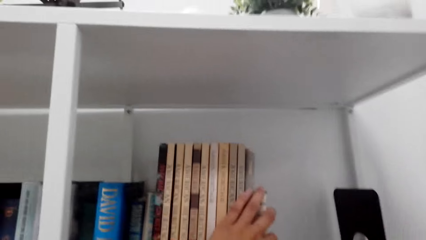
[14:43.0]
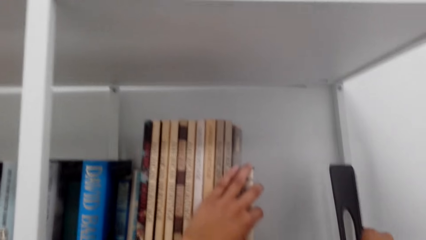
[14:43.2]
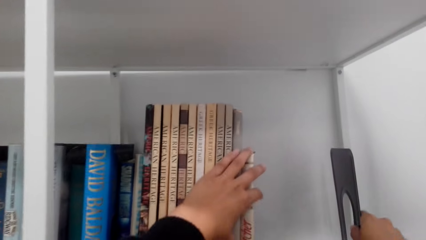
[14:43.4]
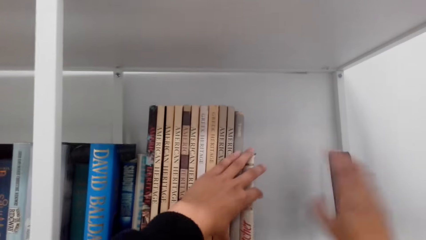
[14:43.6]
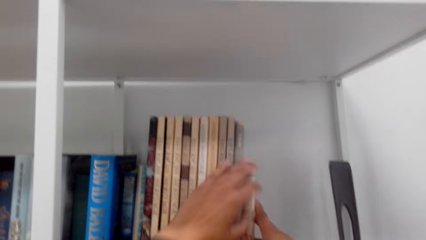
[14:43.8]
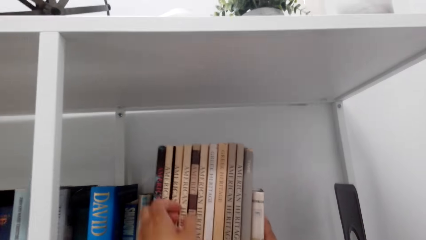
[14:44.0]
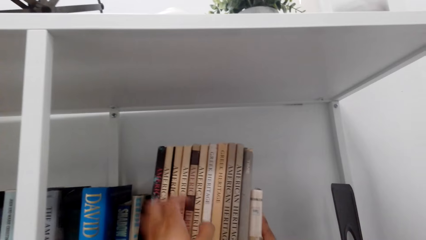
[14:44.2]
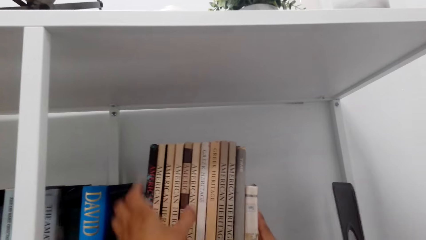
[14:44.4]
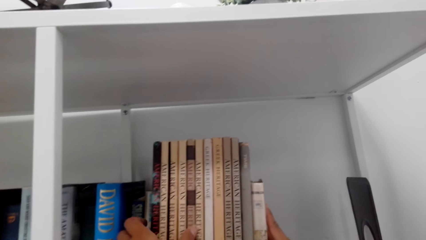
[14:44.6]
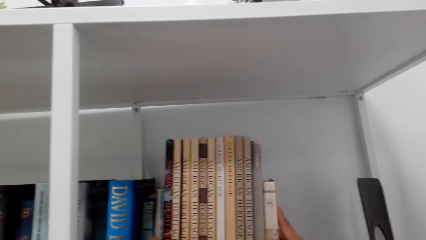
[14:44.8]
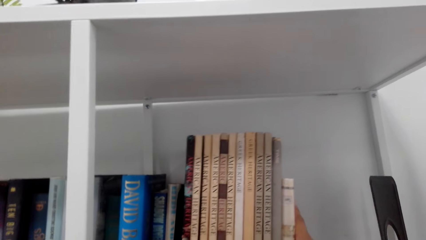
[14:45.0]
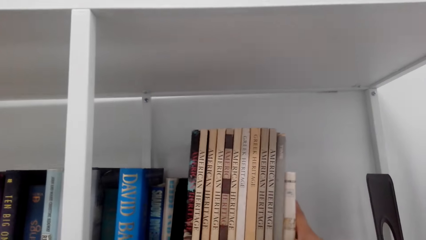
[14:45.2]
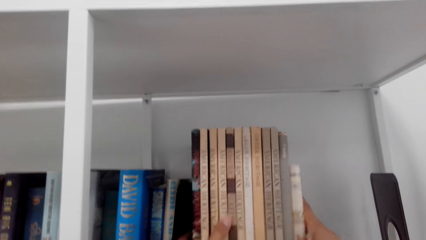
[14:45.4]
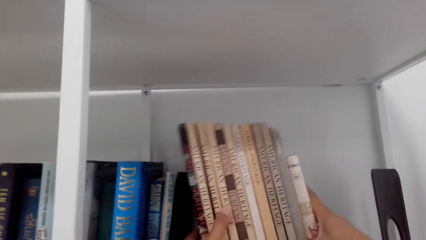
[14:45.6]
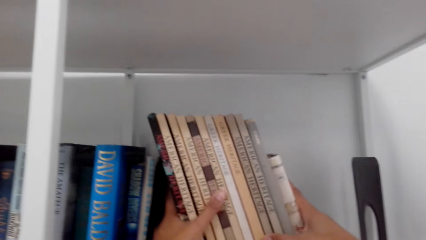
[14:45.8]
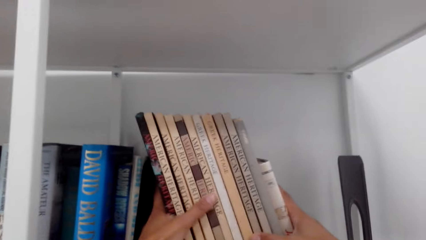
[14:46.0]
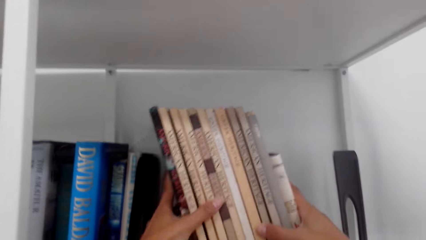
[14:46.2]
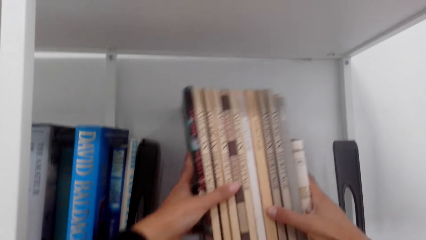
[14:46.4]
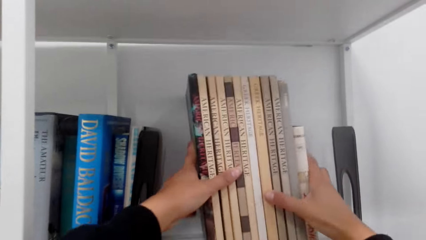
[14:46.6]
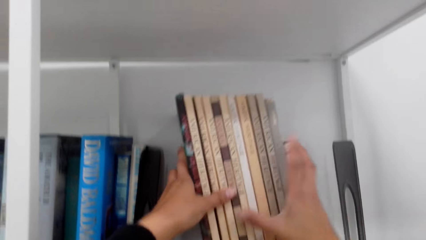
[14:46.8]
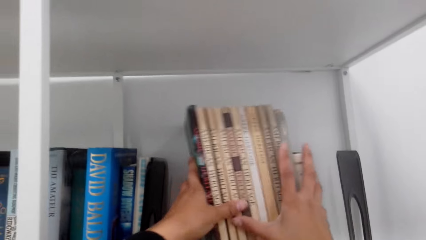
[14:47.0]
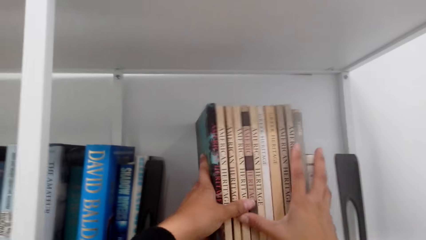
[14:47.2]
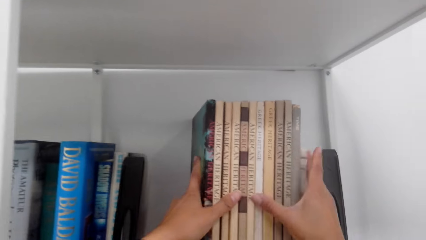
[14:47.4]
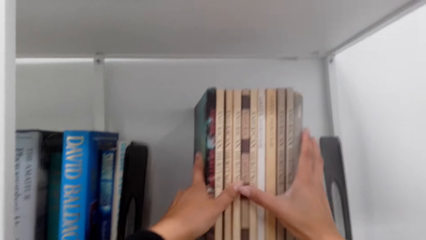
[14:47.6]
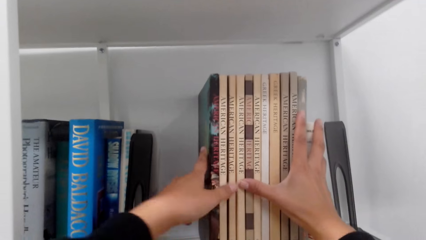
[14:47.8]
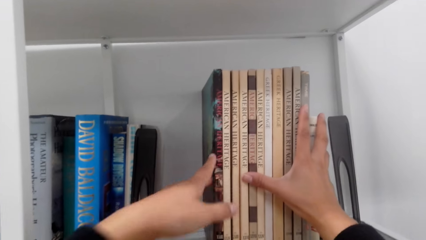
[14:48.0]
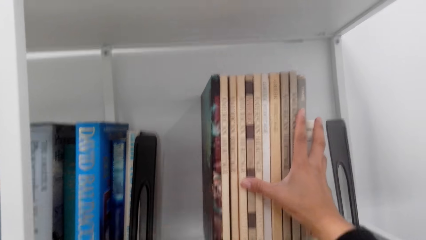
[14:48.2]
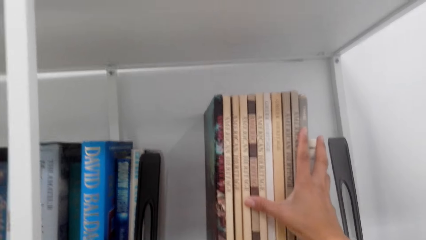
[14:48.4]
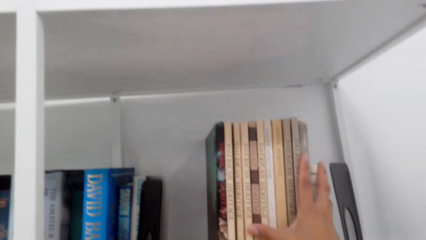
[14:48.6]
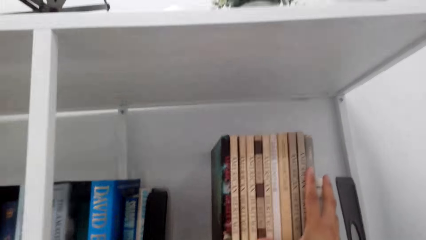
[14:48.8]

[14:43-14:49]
The camera wearer moves something with the right hand. They hold the books with the hands. They arrange the books on the shelf.

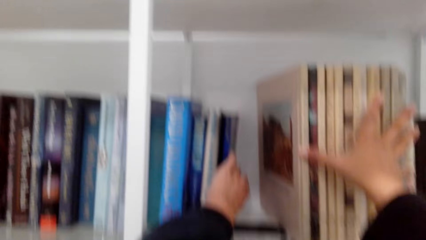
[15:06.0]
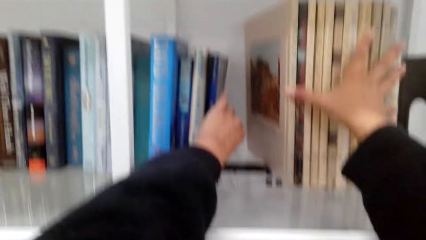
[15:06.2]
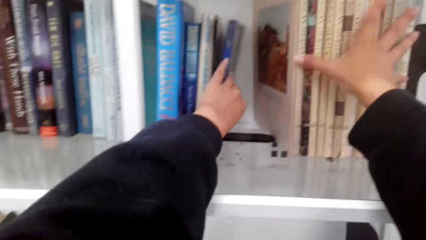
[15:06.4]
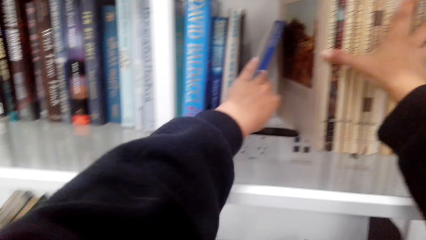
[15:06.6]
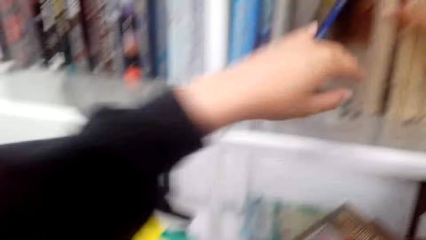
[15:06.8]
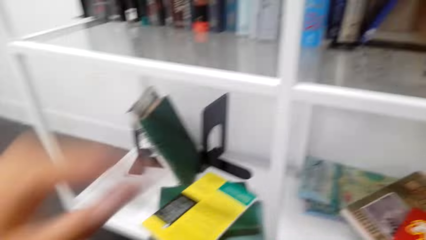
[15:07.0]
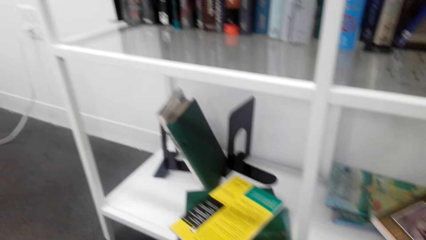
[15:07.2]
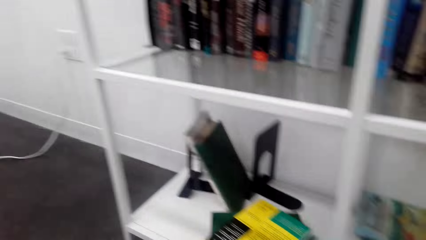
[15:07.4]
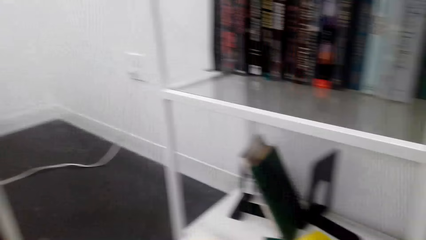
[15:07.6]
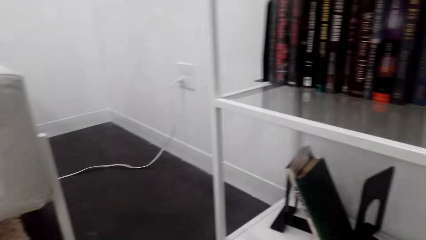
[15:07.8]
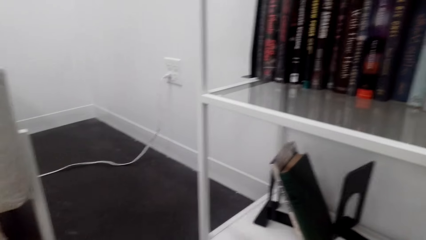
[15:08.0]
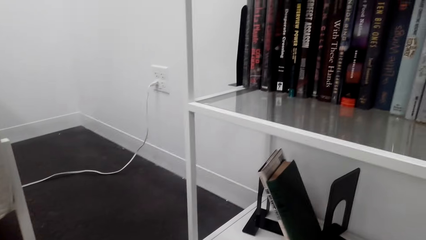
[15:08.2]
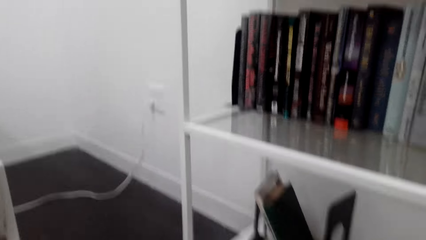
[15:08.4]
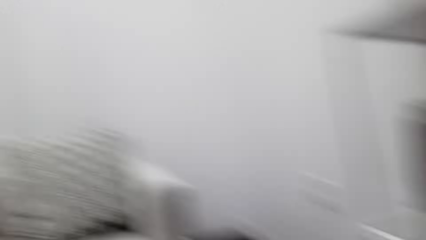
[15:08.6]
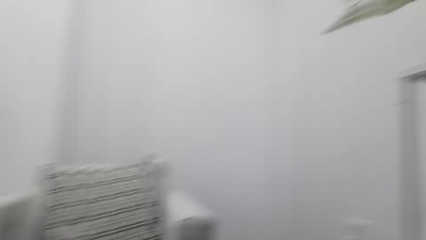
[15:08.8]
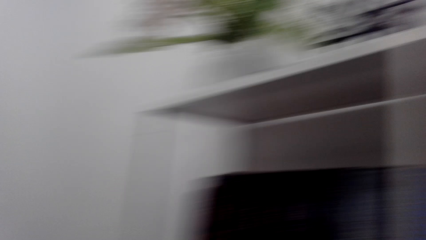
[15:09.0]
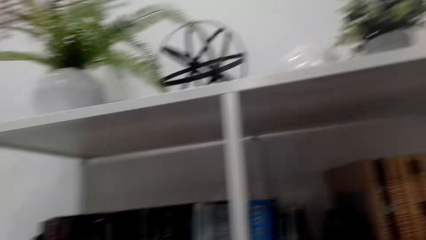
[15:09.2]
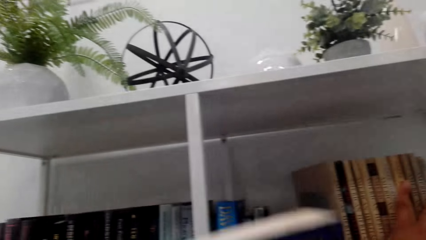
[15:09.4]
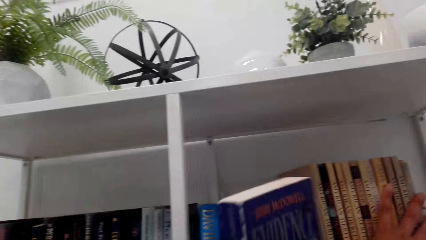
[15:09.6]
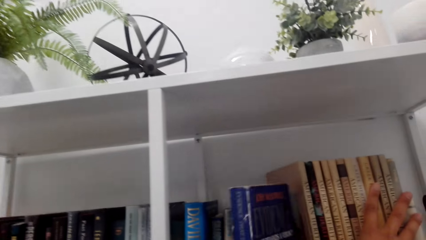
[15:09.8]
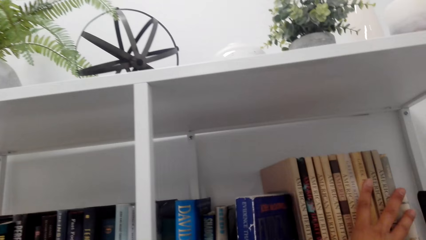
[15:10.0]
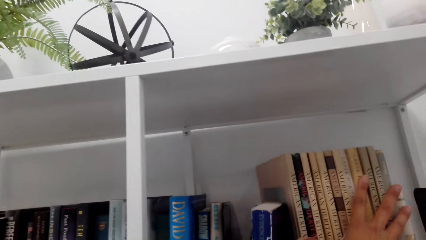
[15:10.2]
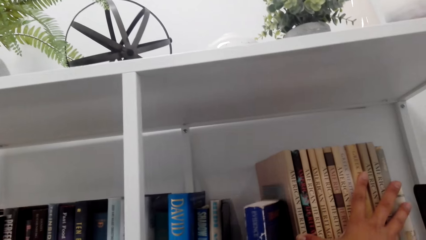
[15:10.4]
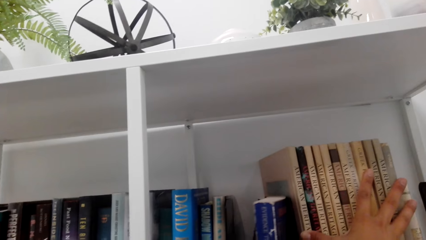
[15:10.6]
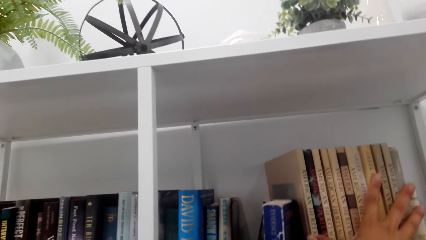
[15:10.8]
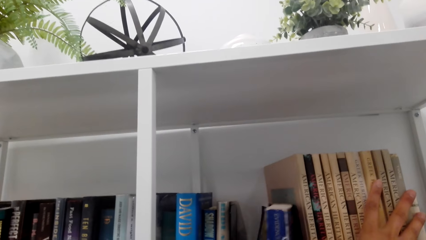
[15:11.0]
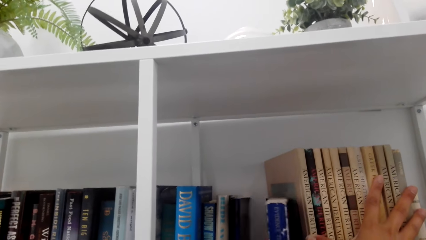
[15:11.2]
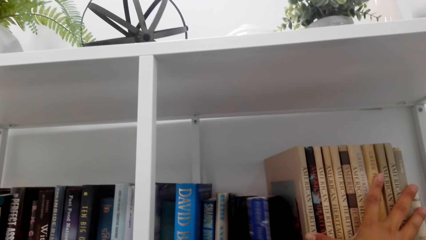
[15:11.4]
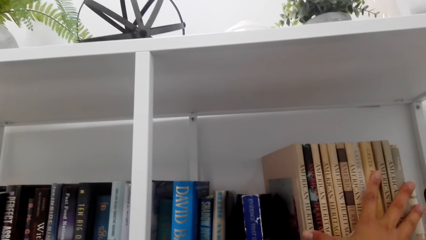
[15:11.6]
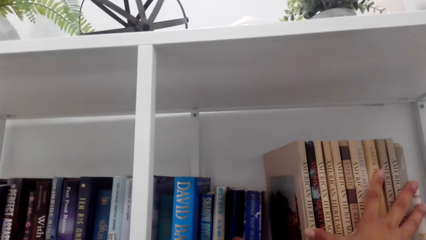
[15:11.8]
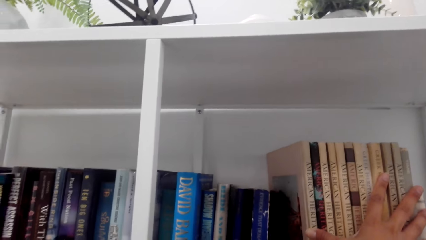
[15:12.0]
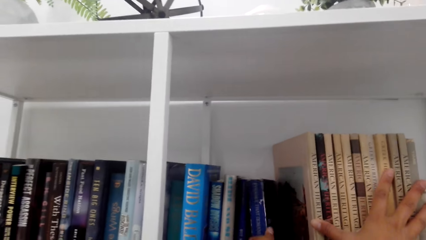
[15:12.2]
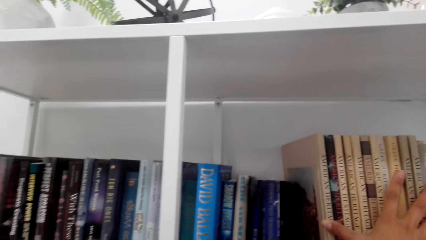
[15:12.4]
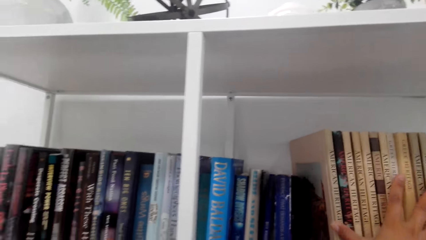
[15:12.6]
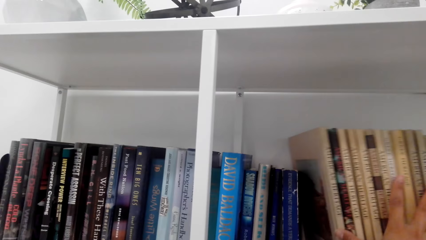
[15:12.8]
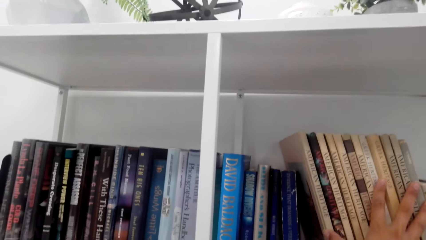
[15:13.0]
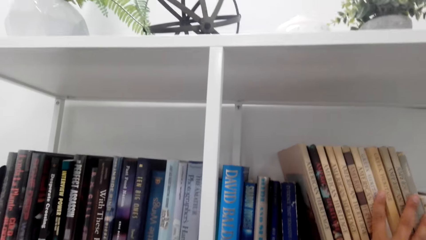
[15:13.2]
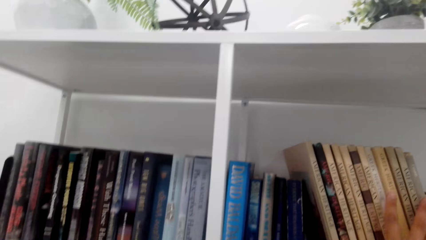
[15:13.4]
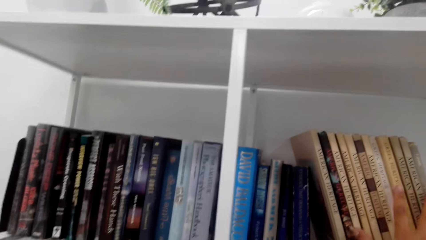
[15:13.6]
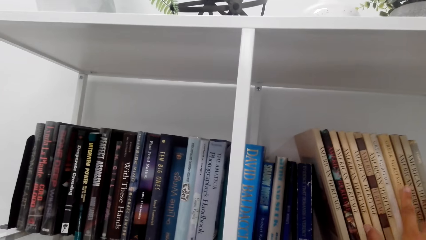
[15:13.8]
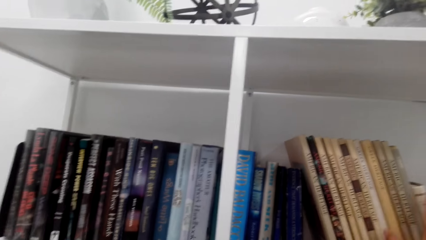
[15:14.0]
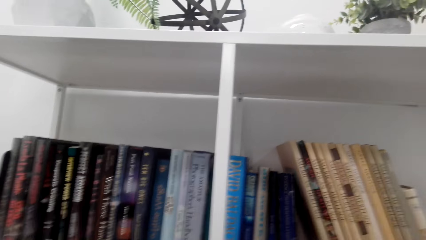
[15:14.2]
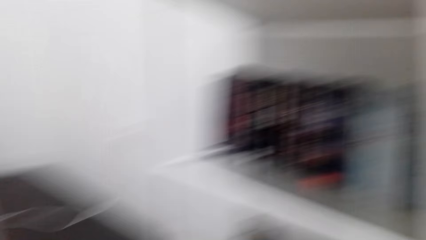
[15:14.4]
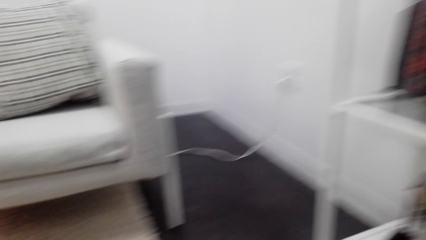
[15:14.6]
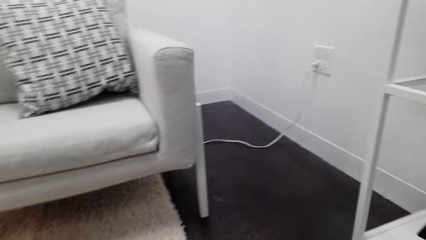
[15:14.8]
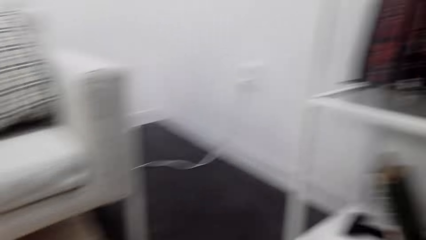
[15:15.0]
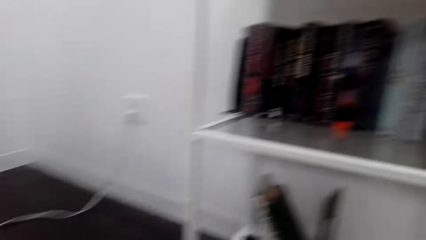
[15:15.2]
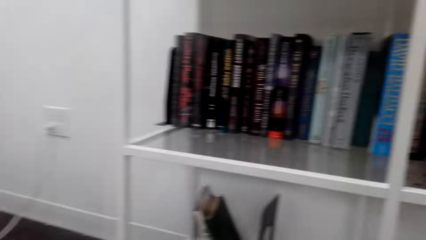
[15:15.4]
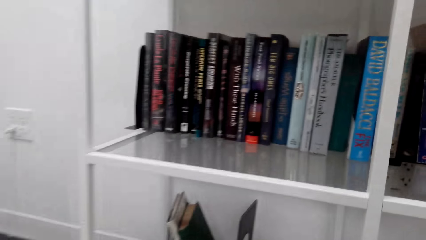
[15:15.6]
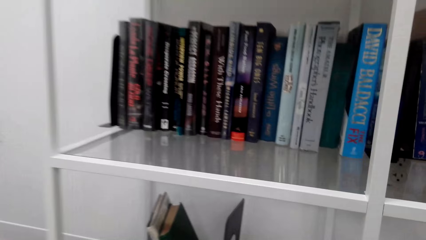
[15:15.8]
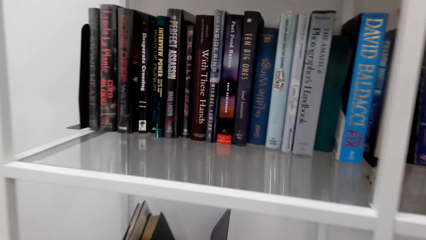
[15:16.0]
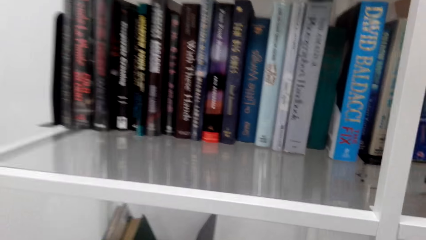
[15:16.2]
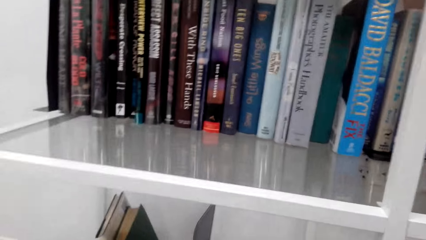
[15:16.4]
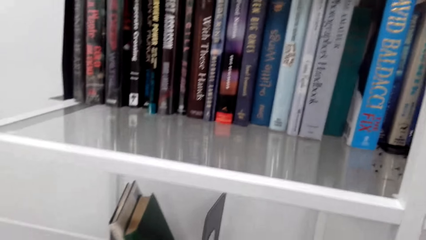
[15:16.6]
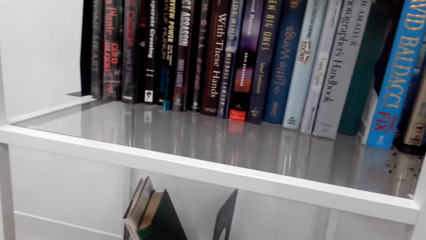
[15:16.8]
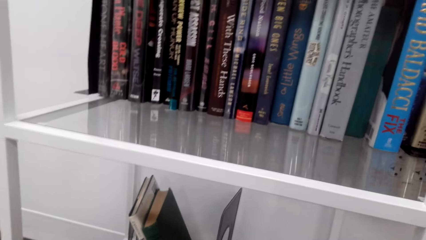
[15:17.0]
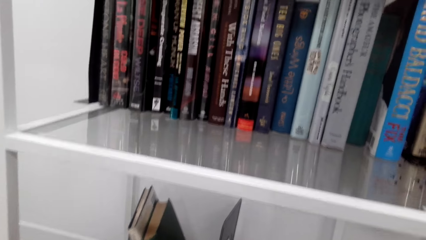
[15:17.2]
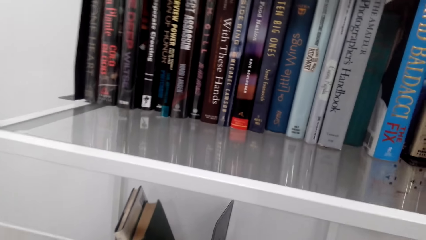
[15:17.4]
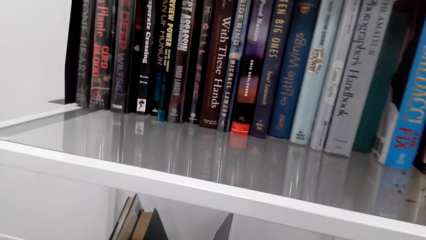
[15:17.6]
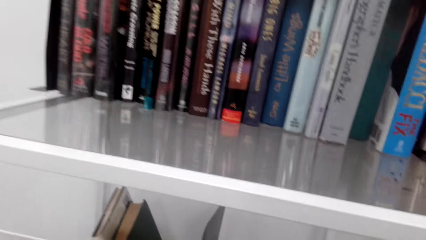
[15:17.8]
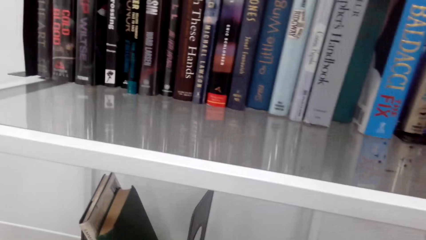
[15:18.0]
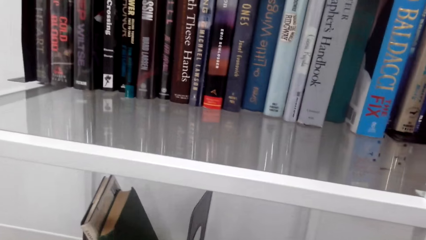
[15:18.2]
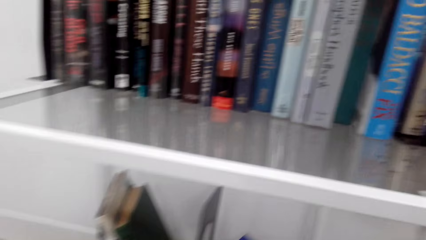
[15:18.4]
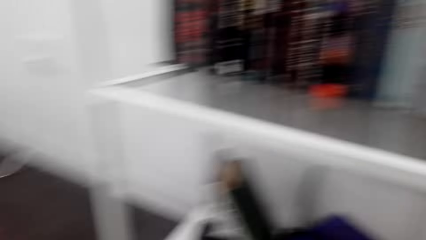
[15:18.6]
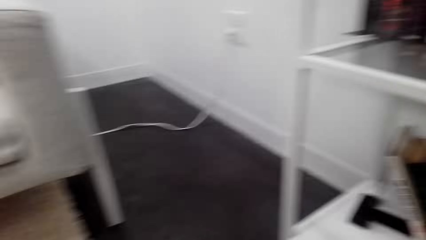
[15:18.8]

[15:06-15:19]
The camera wearer looks around the room. They put the book on the shelf with the left hand. They look around. They look at the books on the shelf.
